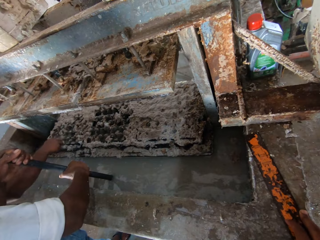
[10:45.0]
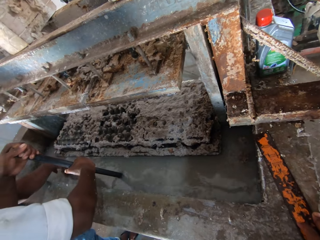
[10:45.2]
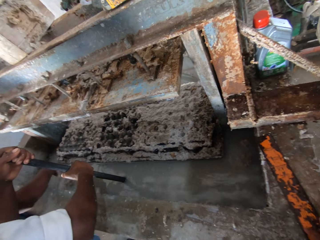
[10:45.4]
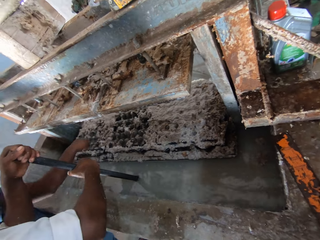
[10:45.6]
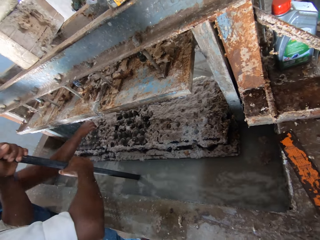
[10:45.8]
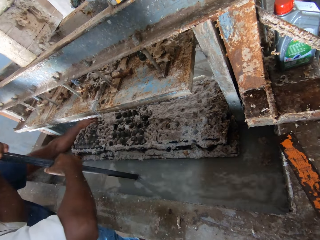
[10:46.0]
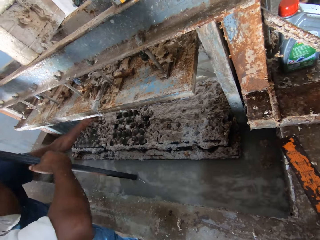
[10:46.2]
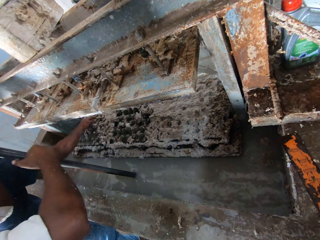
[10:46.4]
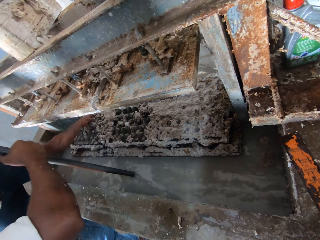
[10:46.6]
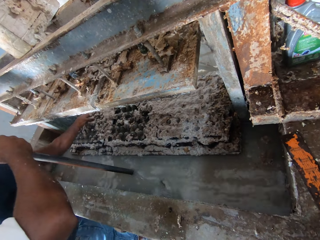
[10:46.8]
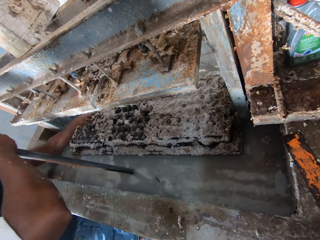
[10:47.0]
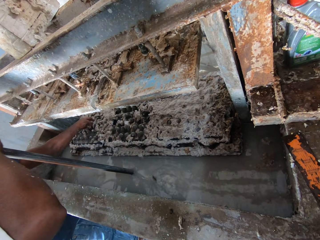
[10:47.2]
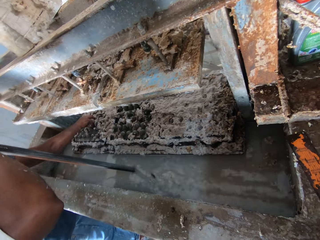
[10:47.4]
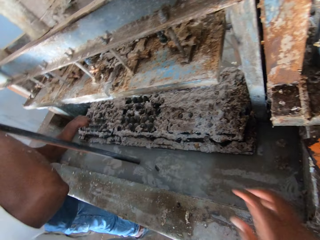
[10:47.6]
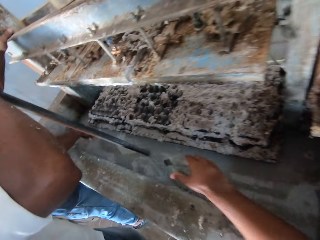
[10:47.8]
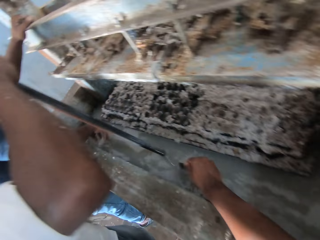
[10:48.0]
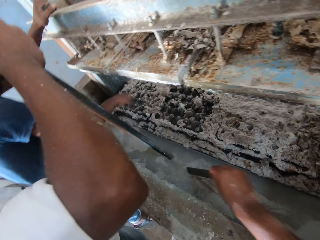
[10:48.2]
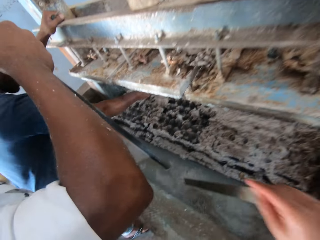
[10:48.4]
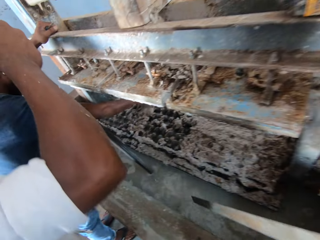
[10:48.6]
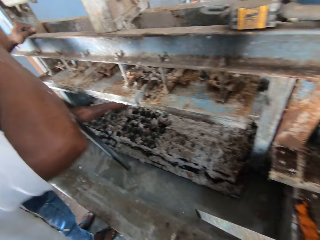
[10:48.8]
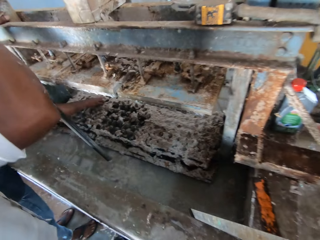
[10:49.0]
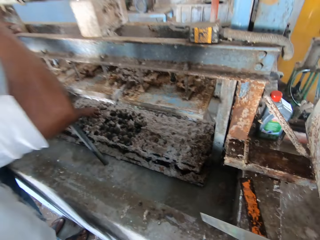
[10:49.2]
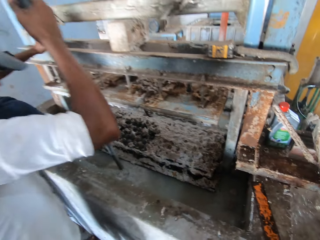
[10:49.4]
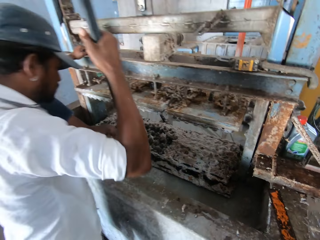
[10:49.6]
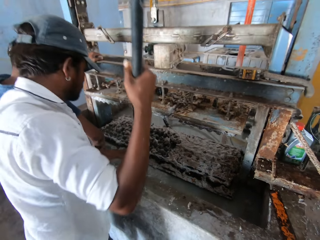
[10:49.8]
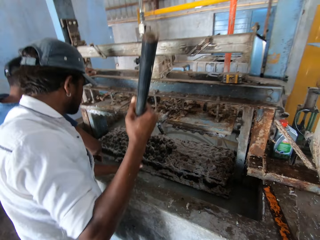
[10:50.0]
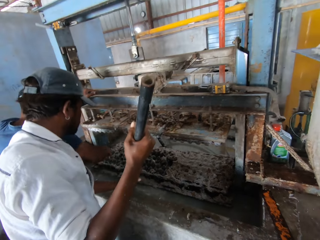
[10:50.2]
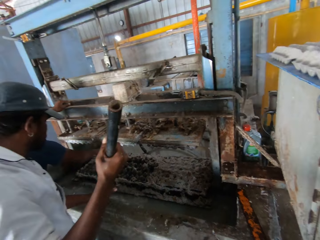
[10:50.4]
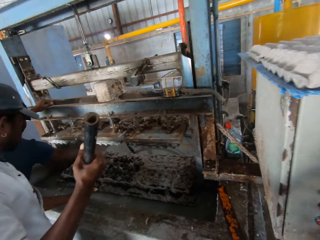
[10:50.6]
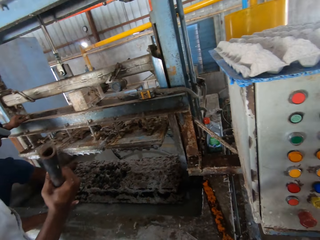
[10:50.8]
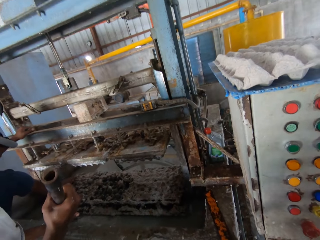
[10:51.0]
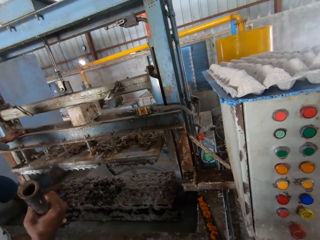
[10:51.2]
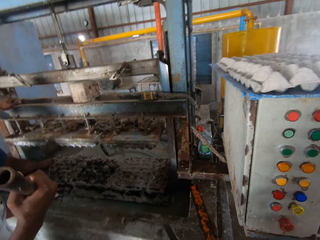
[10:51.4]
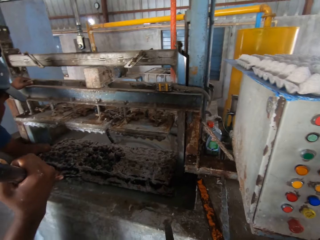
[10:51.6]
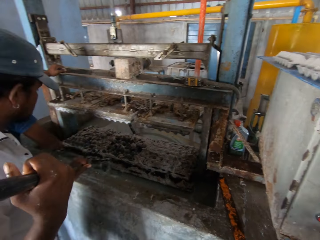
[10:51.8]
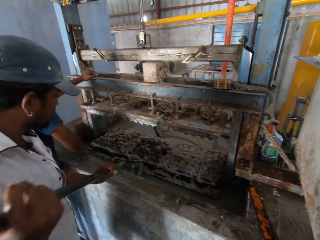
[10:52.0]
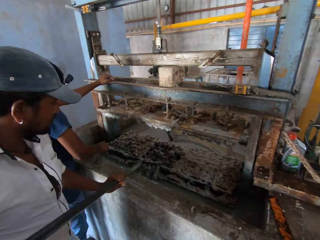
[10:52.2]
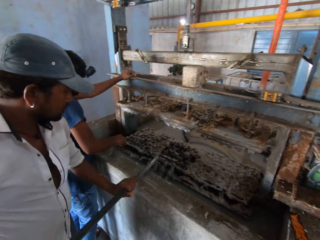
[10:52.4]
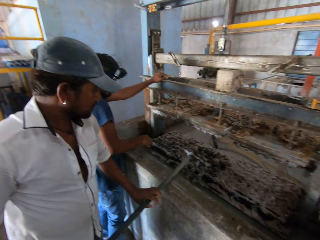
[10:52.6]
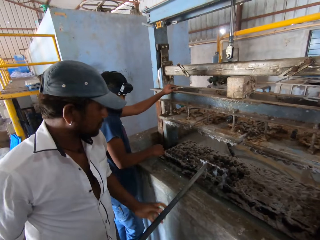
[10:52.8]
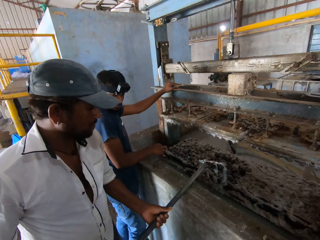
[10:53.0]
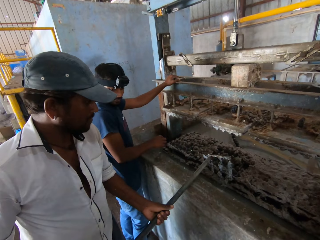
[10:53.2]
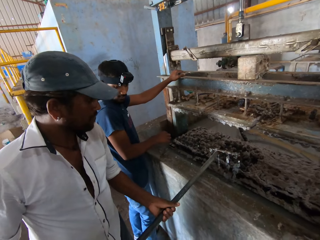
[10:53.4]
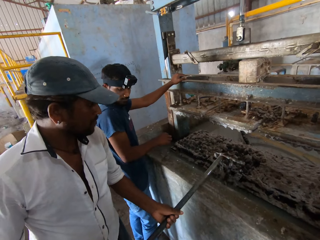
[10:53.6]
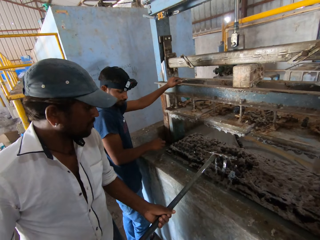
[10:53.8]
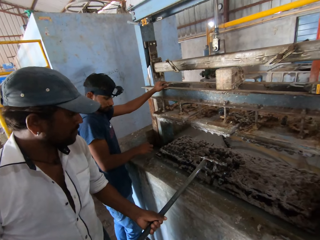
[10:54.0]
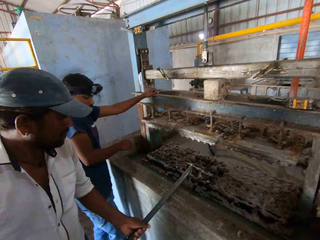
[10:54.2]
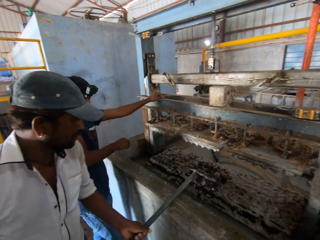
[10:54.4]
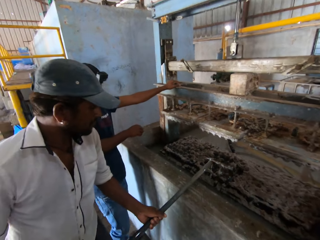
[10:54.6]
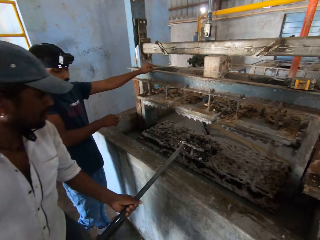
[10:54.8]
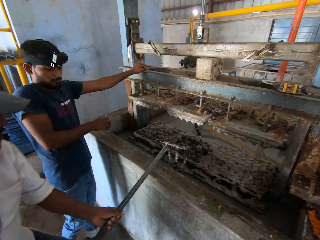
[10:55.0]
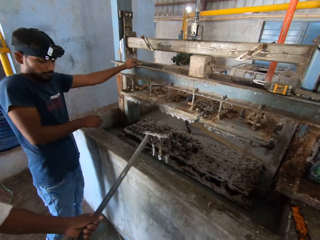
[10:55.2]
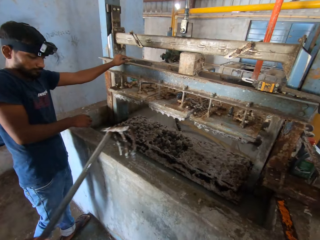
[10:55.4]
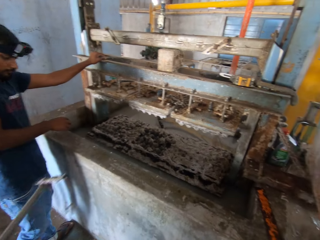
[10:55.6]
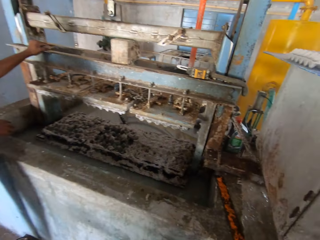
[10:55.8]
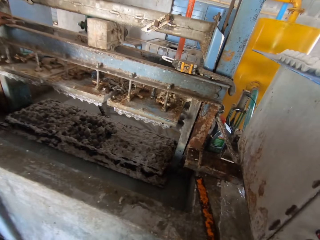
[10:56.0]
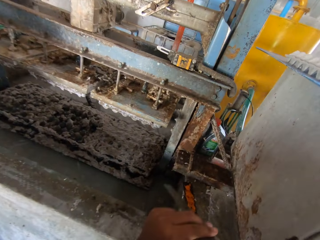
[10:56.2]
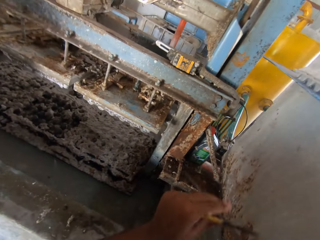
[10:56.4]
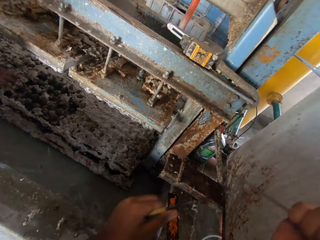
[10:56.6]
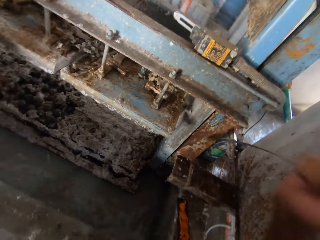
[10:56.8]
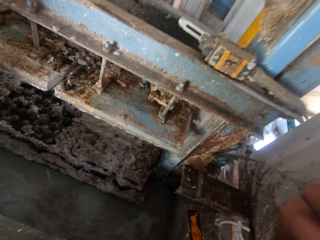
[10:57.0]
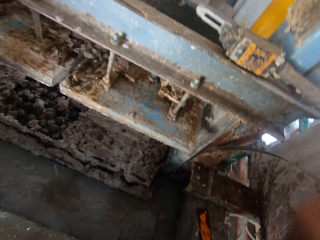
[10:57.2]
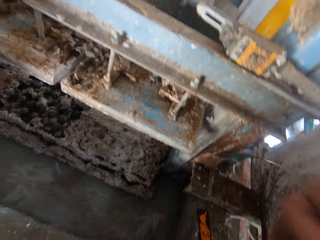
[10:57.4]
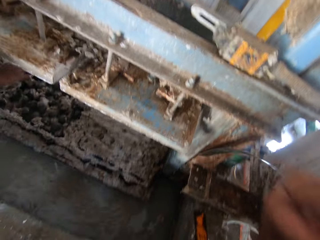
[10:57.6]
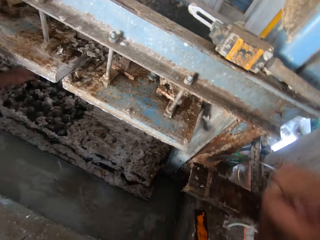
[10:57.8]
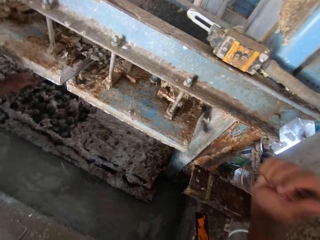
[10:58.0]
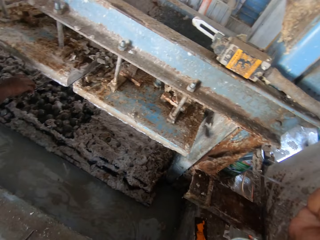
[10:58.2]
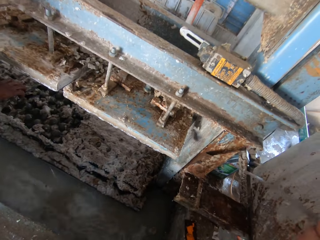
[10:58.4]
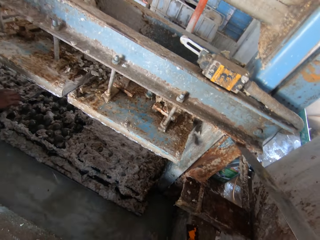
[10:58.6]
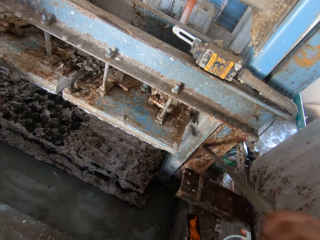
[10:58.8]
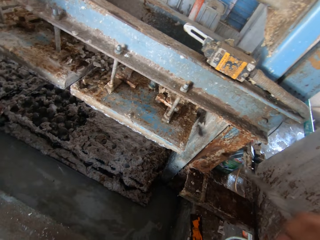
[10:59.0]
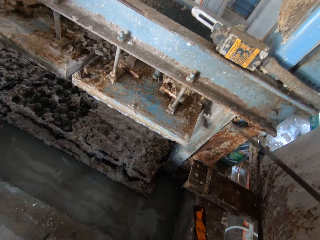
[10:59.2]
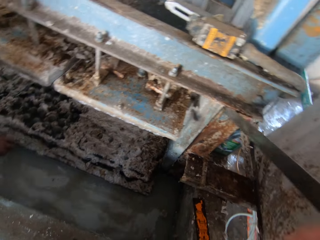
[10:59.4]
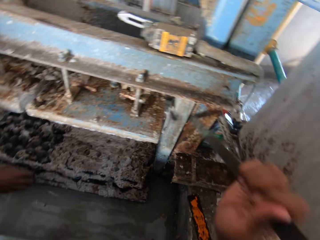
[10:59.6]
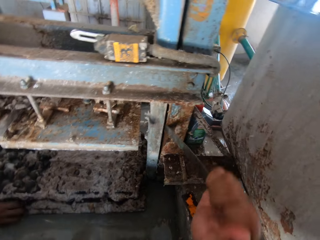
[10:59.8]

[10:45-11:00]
A person drops the egg tray trash in the water. The camera wearer looks around. They pick something. They remove the scraper from the water. Another person lifts a fork jembe. The first person picks trash from the egg tray. The first person drops the egg tray trash in the water. The camera wearer looks around. The first person looks around. The other person shakes the fork jembe and walks around. The first person picks trash from the egg trays. The camera wearer scratches a shelf with a metal. They scrape on the egg tray machine.

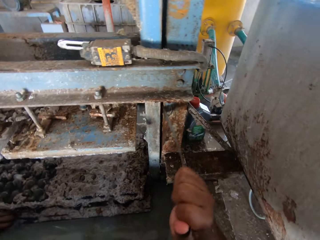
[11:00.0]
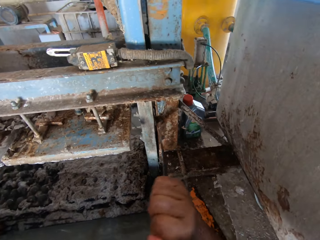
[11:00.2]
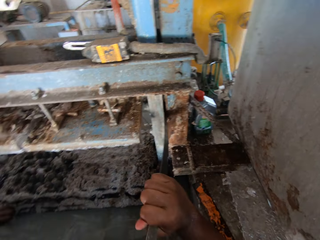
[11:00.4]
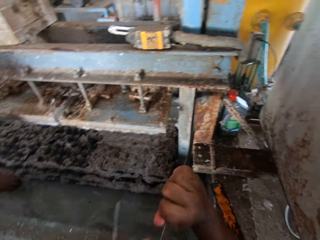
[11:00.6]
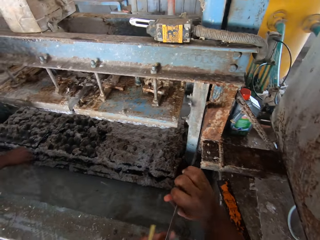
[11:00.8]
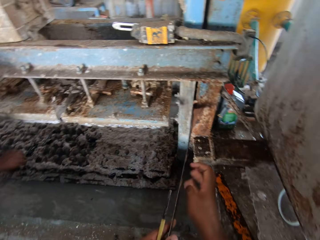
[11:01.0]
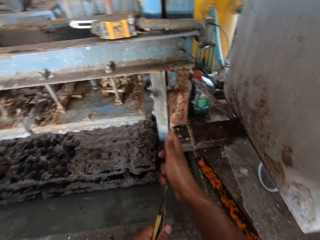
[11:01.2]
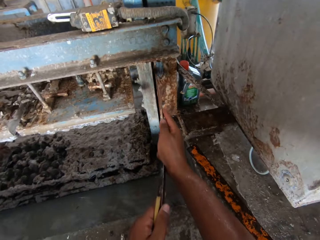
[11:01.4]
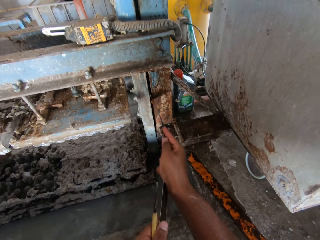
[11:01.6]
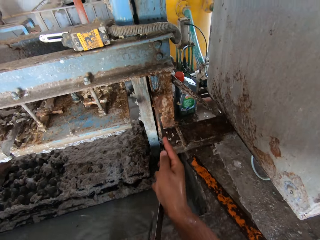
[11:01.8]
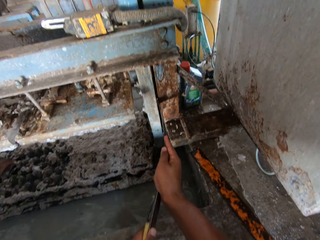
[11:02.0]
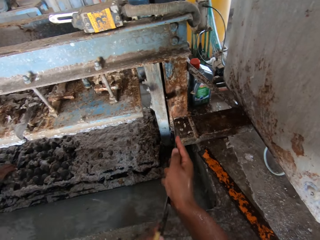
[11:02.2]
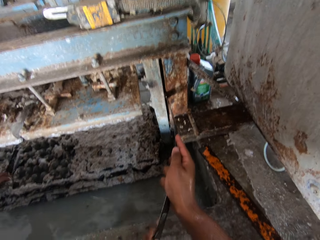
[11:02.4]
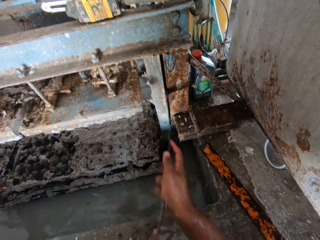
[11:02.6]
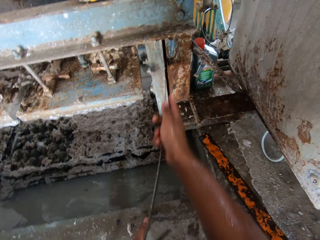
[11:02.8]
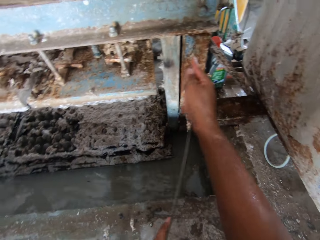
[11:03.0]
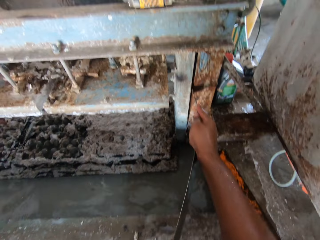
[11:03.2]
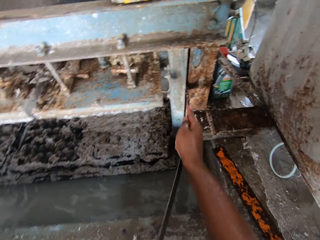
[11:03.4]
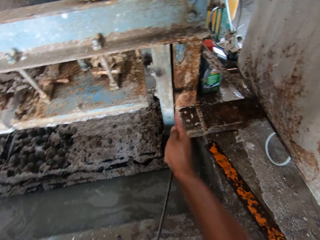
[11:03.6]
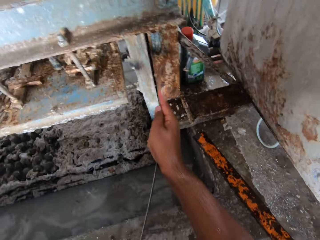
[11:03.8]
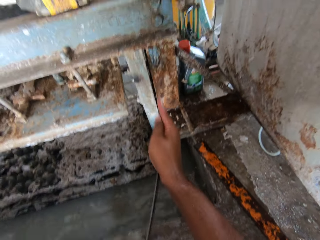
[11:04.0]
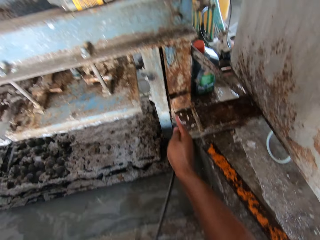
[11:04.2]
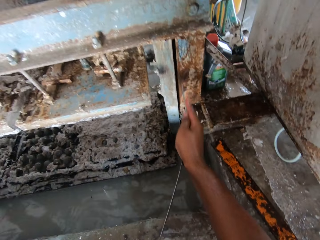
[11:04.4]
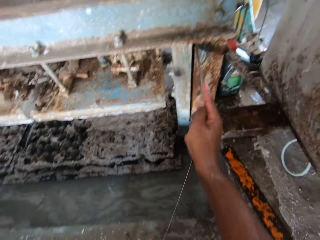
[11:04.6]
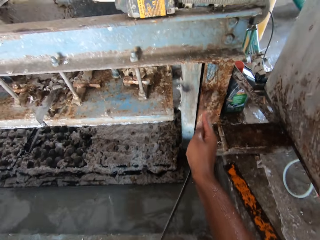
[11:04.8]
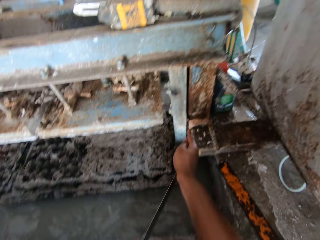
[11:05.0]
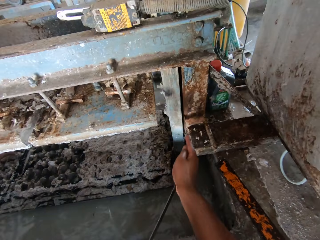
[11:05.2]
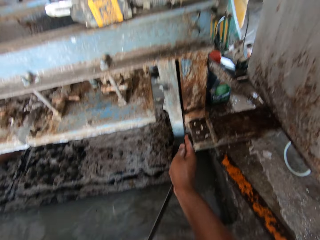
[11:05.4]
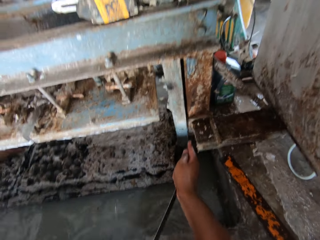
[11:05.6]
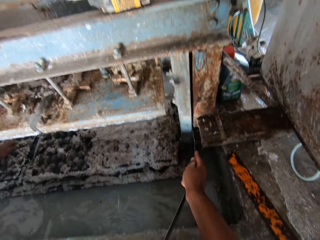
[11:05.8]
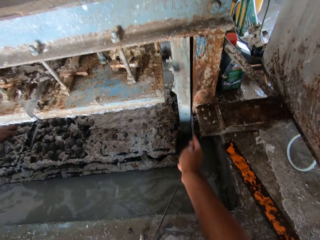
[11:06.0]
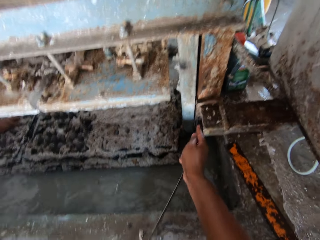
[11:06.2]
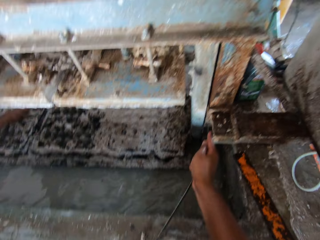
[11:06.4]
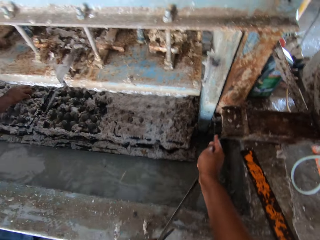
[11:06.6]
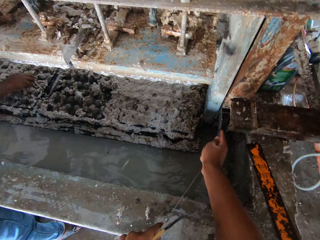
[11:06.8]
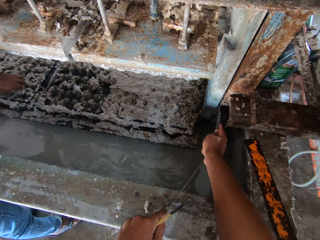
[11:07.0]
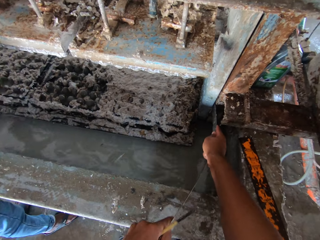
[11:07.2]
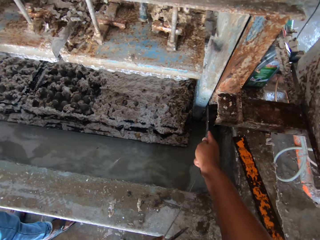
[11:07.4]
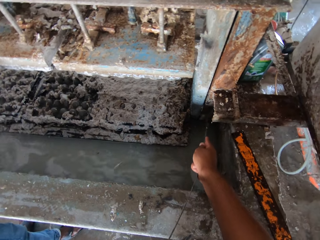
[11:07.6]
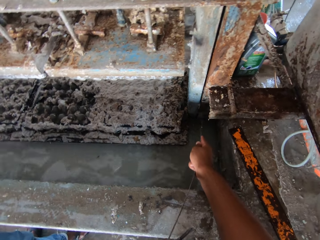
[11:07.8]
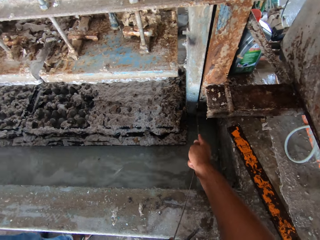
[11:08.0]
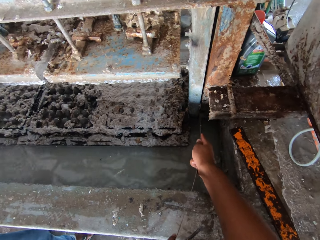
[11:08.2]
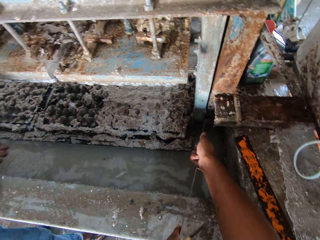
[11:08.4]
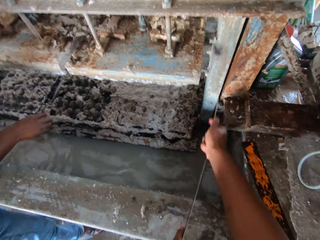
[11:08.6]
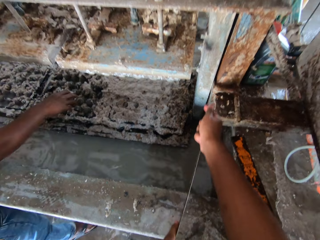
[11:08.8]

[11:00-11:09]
A person drops the egg tray trash in the water. The person picks trash from the egg trays. The person drops the egg tray trash in the water.
